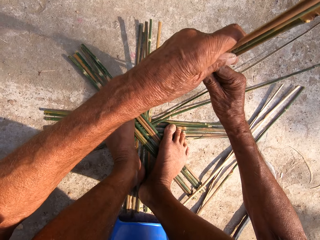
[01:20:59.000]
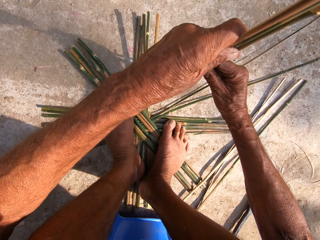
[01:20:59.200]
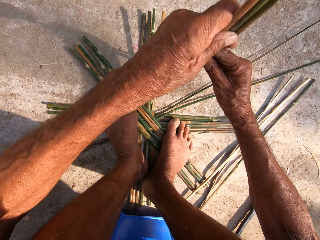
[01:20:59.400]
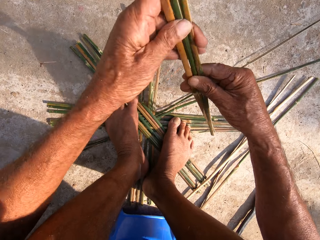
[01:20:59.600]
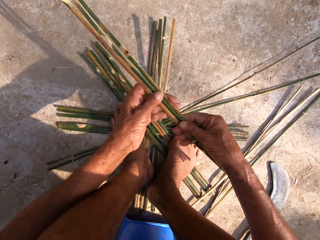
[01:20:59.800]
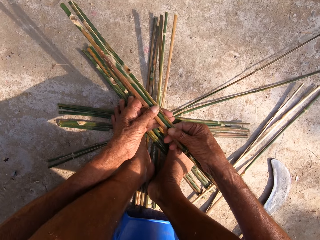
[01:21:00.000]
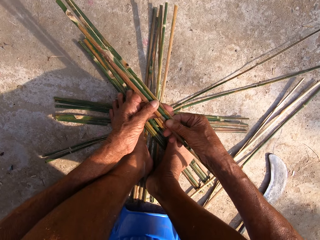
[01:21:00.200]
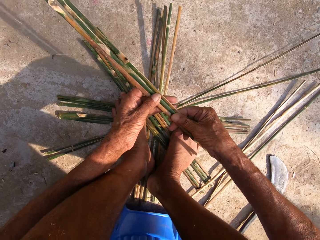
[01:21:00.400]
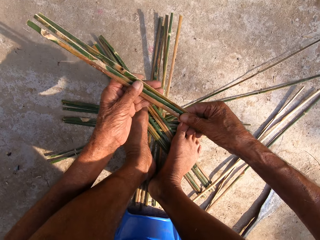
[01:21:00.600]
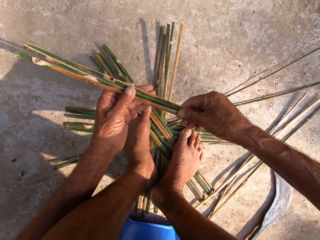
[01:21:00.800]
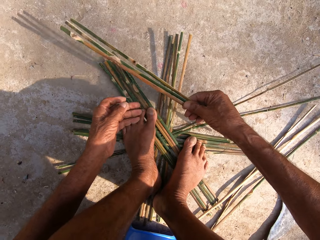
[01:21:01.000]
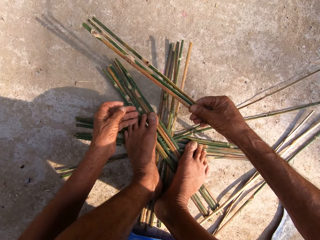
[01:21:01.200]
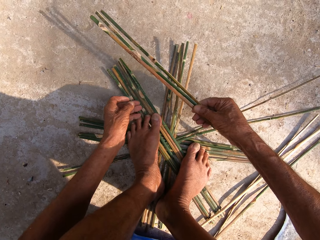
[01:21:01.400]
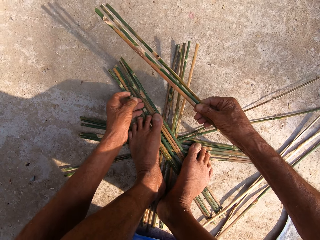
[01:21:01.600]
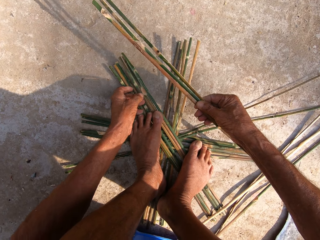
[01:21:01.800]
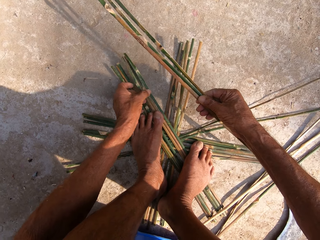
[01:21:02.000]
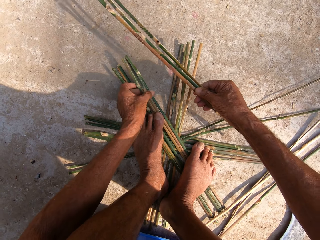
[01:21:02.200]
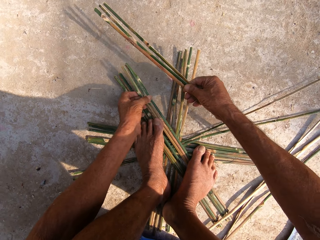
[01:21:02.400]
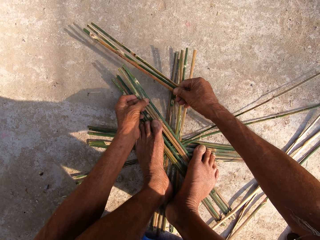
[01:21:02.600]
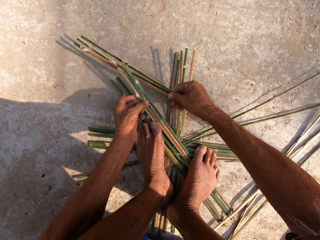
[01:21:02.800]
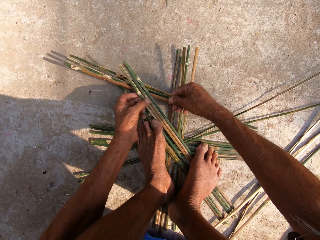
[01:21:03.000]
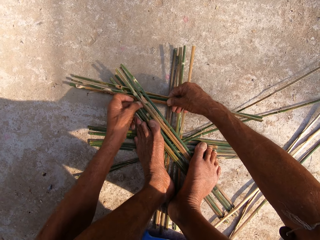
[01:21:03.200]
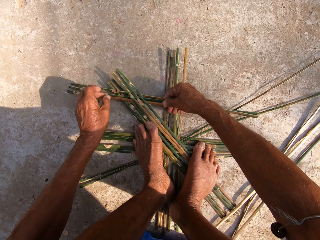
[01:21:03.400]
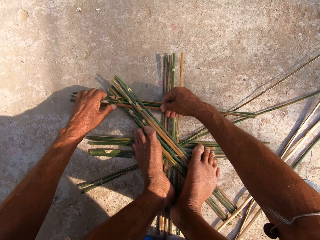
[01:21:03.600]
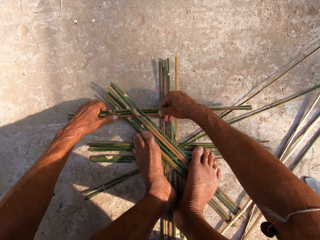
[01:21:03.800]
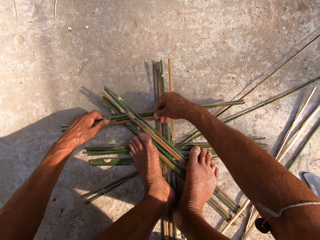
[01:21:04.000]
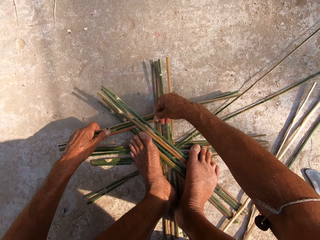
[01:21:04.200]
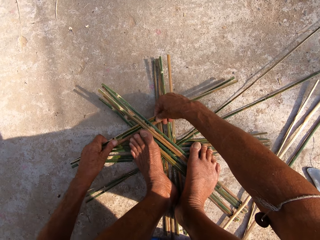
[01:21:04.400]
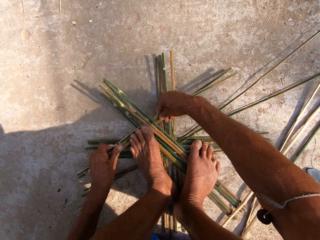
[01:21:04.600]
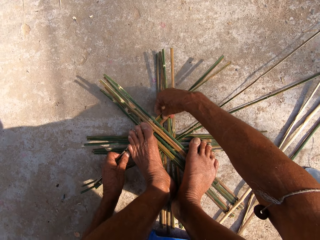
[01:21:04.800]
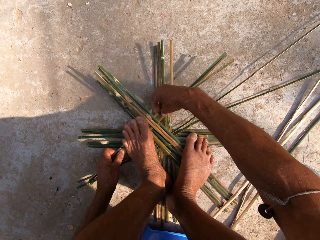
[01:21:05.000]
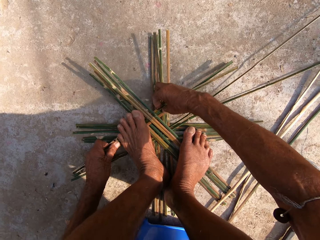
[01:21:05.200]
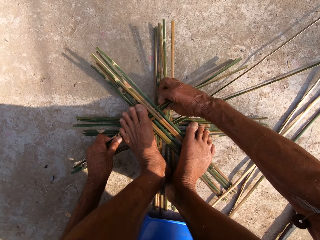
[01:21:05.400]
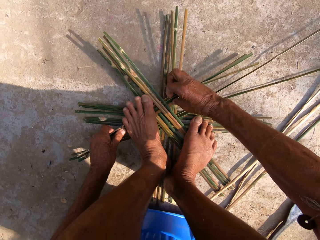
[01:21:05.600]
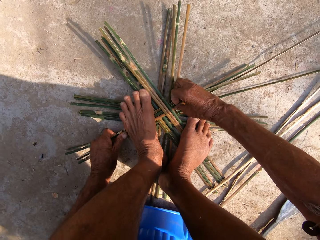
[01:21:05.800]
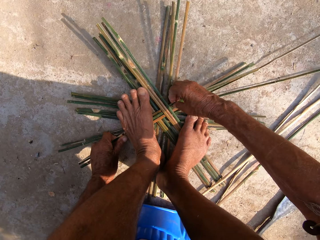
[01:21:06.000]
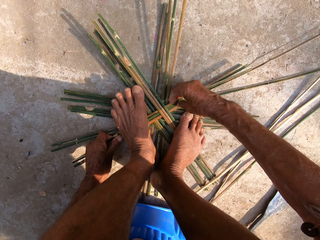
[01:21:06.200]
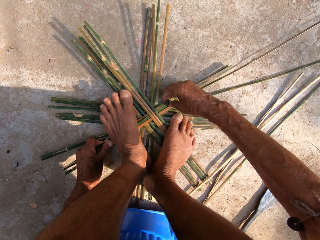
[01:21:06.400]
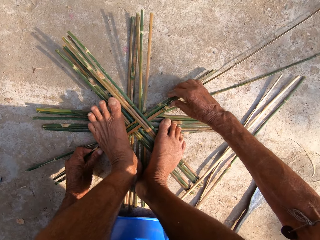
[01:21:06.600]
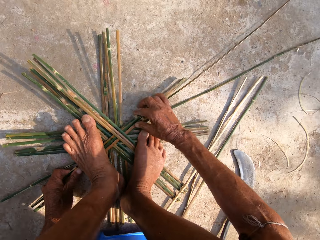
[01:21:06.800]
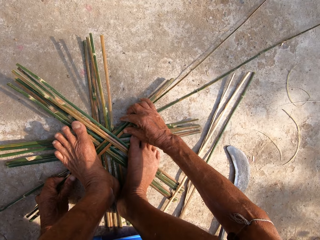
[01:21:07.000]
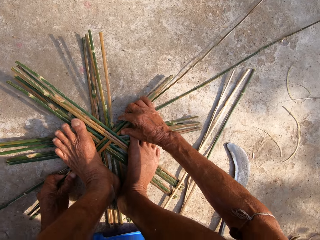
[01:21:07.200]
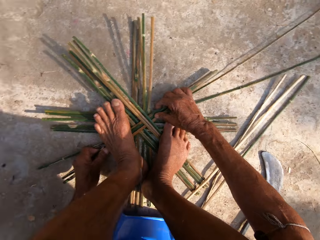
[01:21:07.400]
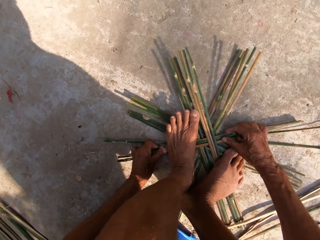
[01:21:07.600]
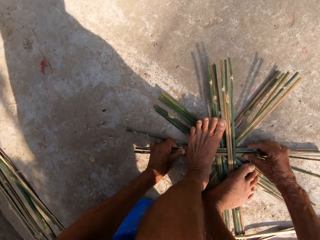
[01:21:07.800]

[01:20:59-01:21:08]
The camera wearer taps the floor with the bamboo skin. He stands the pieces of bamboo stick in his hands on the ground. He holds the pieces of bamboo stick with his right hand. He holds some pieces of bamboo stick on the ground with his left hand. He places the pieces of bamboo stick in his right hand in between the pieces of bamboo stick on the ground. He holds the pieces of bamboo stick with both hands. He moves the pieces of bamboo stick into the pieces of bamboo stick with his hands. He holds down the pieces of bamboo with his left leg.

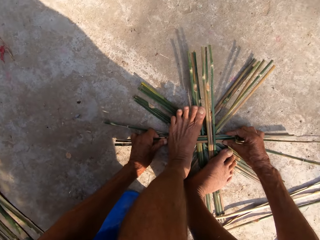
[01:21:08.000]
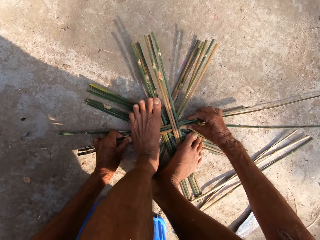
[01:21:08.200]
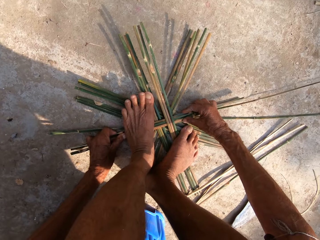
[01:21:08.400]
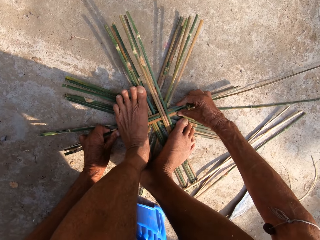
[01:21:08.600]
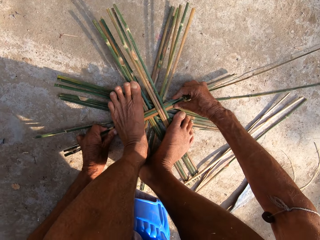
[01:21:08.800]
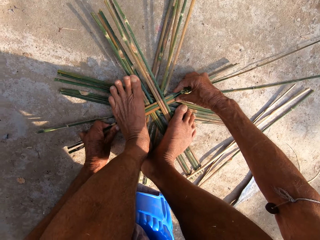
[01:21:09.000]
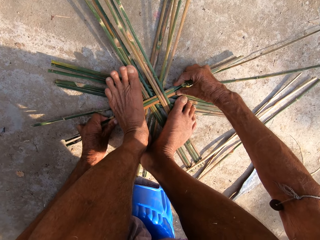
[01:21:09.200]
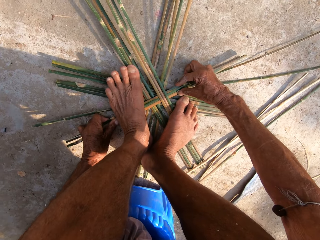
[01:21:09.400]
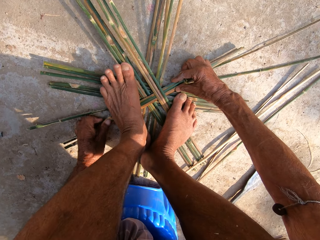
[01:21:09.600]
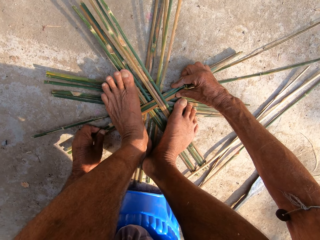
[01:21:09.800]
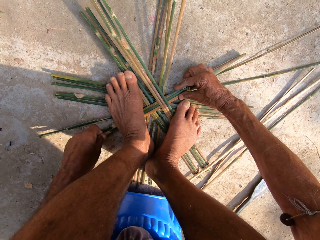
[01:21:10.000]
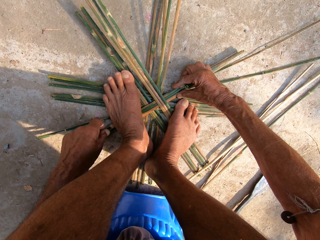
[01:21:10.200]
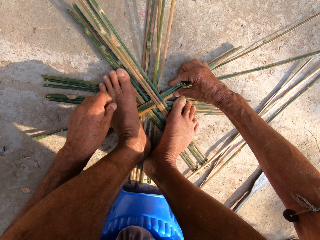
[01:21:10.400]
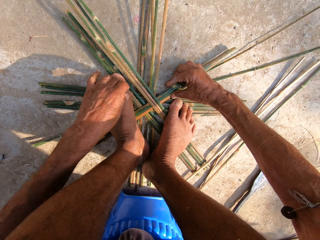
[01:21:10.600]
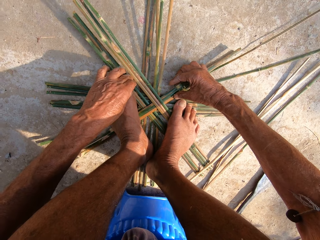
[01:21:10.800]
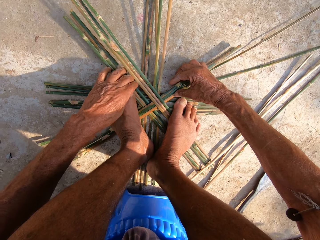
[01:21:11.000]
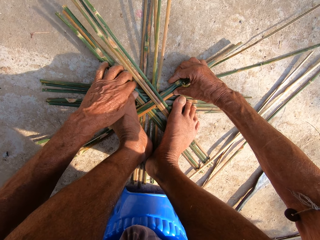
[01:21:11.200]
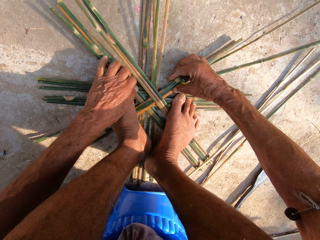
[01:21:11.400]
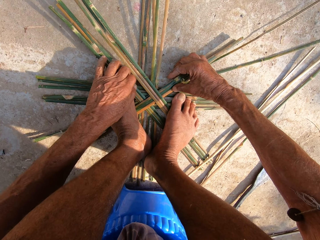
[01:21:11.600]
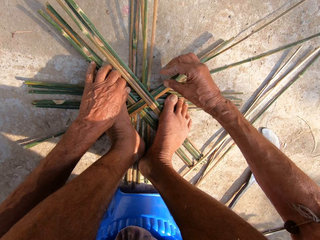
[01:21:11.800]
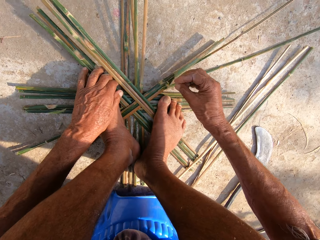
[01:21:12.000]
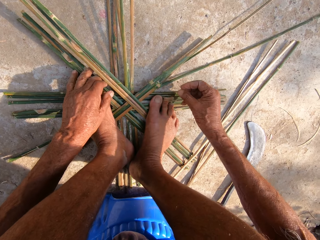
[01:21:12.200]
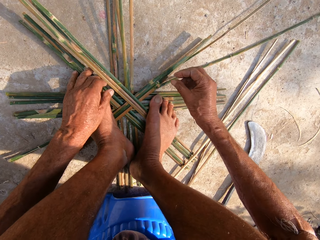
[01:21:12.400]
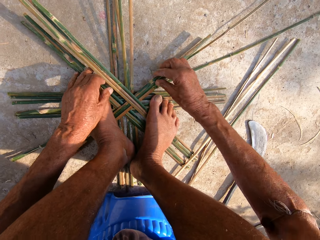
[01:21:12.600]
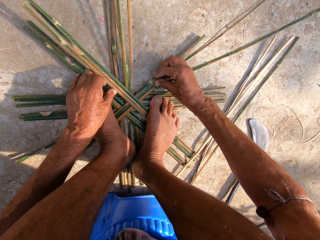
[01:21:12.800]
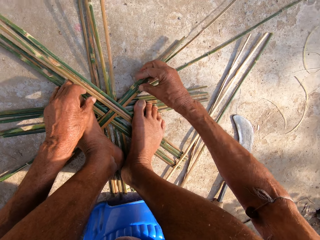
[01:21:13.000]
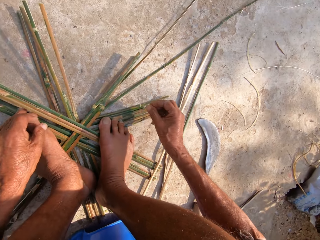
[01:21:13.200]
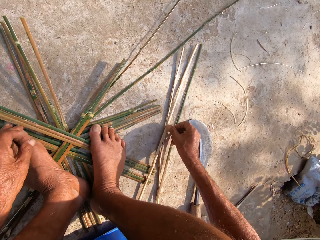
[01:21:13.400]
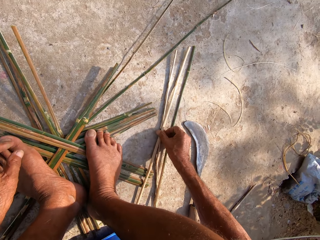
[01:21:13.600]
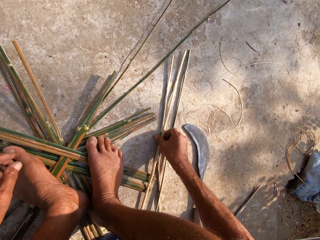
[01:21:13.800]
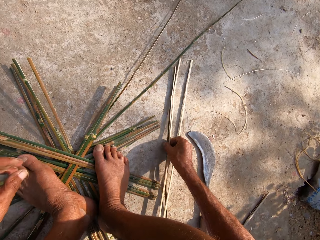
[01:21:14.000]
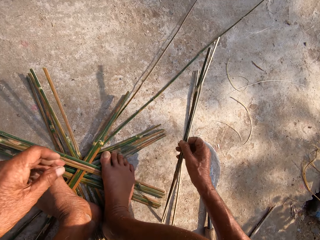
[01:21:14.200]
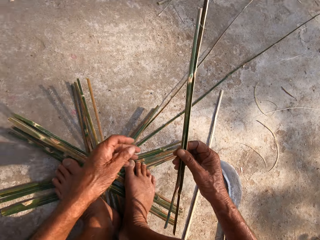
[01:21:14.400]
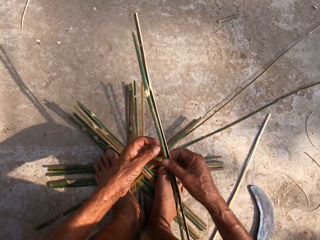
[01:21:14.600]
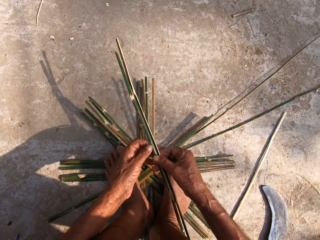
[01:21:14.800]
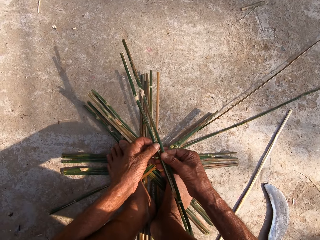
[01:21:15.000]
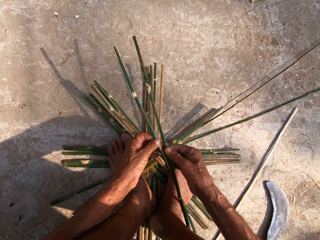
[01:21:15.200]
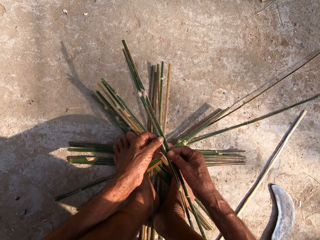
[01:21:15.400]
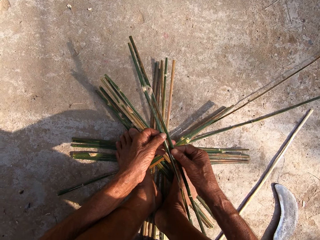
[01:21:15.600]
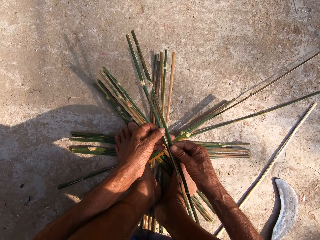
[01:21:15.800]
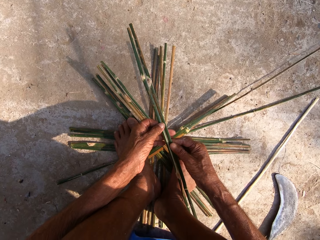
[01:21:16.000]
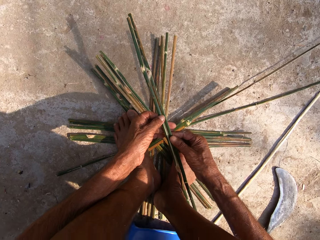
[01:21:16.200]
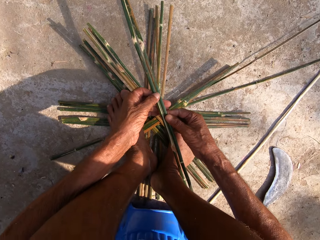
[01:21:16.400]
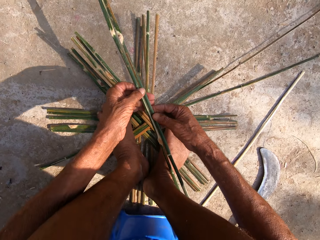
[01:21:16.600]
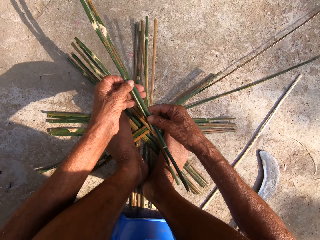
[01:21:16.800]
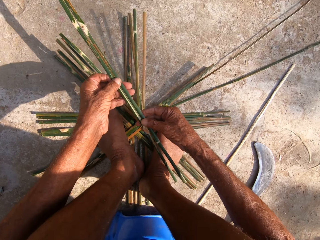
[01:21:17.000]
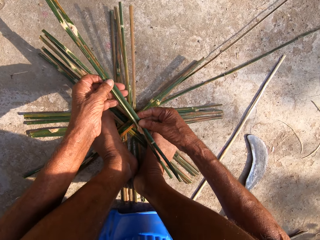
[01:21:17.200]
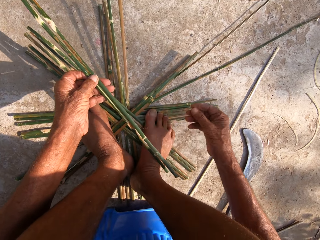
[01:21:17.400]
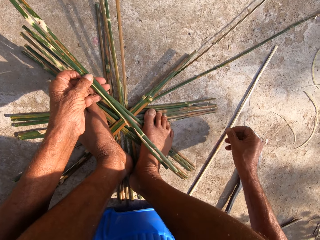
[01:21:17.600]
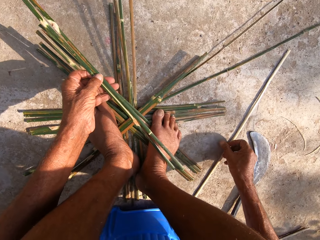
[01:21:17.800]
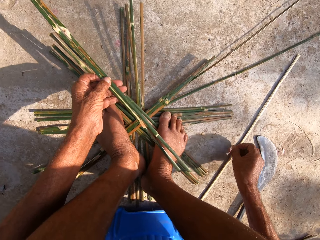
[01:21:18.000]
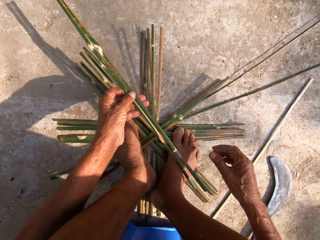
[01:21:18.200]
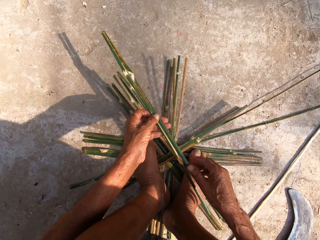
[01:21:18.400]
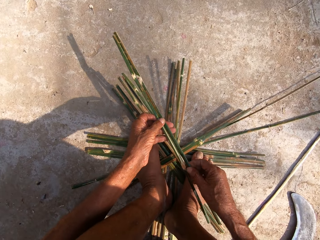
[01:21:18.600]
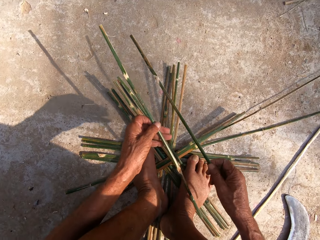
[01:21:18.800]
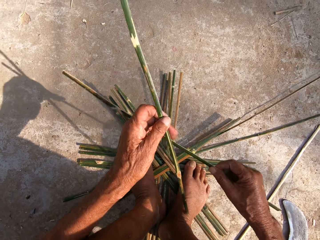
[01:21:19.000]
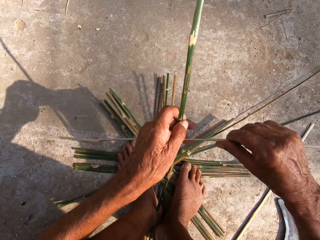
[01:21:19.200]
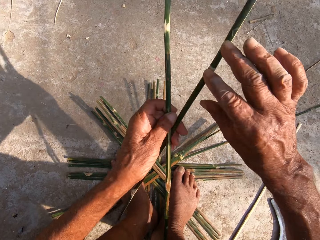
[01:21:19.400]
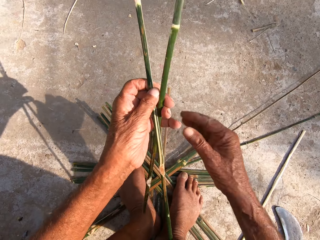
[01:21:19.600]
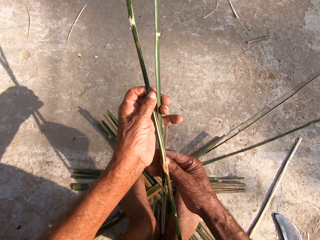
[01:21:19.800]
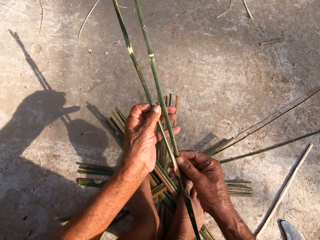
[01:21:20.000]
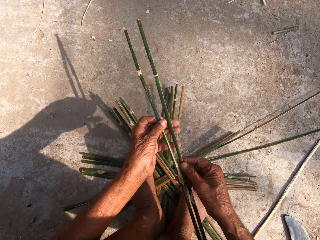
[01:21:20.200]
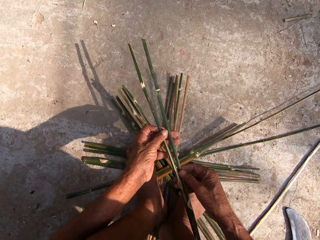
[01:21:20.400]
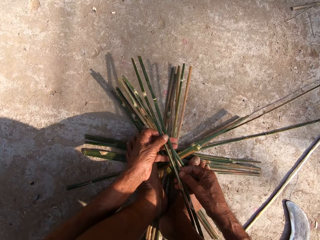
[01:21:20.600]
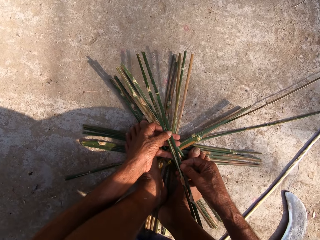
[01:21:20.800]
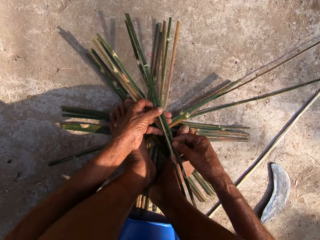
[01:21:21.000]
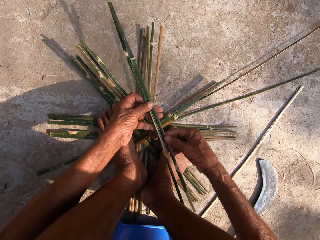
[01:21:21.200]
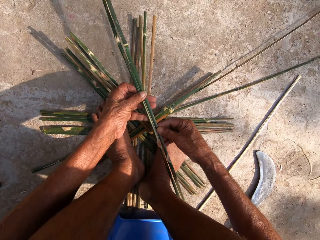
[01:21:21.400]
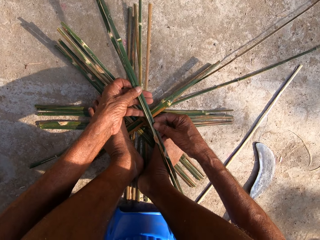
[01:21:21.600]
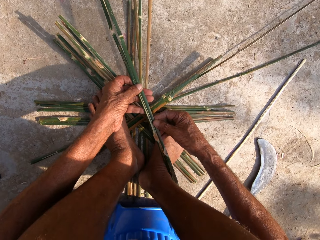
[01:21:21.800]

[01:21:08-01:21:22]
The camera wearer adjusts some pieces of bamboo stick with his hands. He picks some pieces of bamboo stick from the ground with his right hand. He holds the pieces of bamboo stick with both hands. He sets the pieces of bamboo stick together with his hands. He places his left hand on a piece of bamboo stick on the ground. He flips the piece of bamboo stick with his right hand. He holds the pieces of bamboo stick with his left hand. He holds the pieces of bamboo stick with both hands. He aligns the bamboo skin with both hands.
